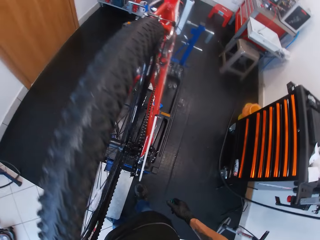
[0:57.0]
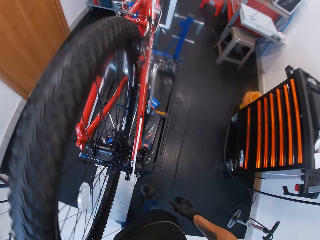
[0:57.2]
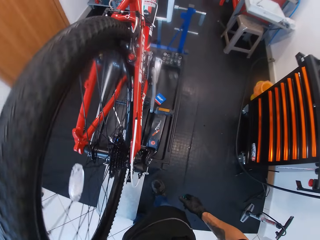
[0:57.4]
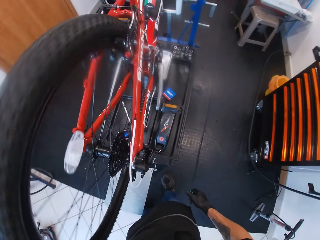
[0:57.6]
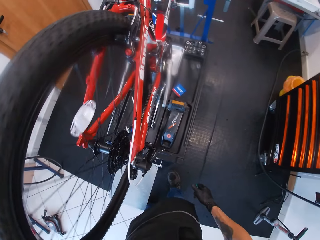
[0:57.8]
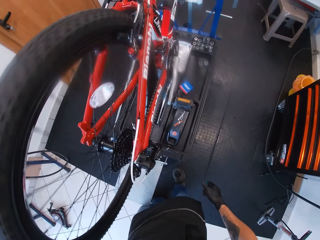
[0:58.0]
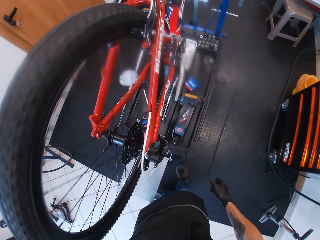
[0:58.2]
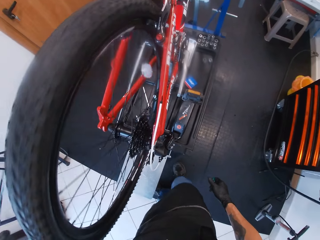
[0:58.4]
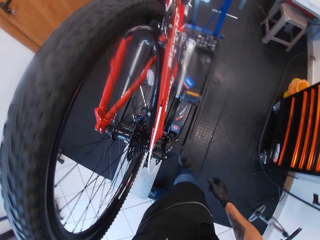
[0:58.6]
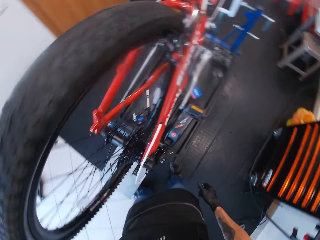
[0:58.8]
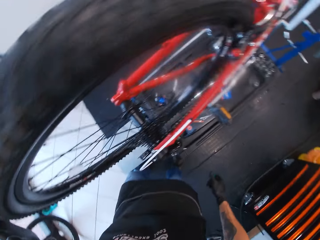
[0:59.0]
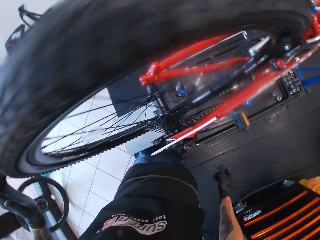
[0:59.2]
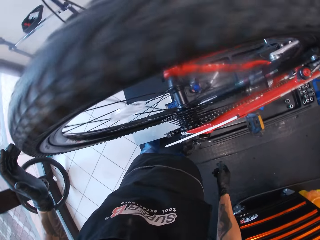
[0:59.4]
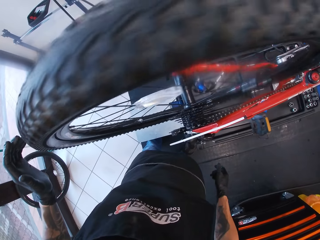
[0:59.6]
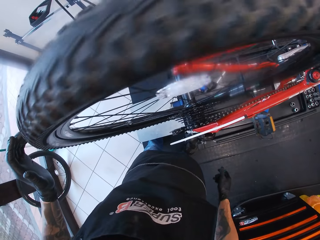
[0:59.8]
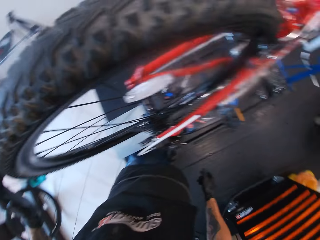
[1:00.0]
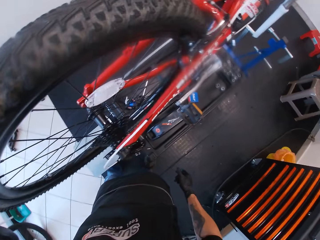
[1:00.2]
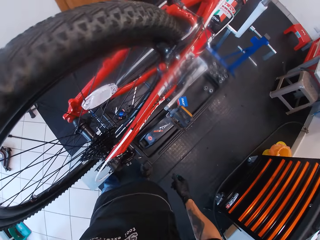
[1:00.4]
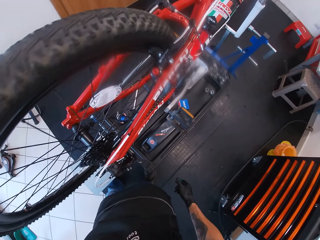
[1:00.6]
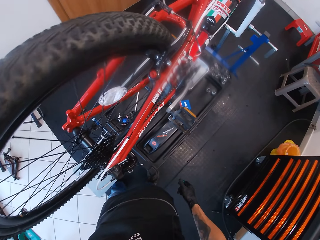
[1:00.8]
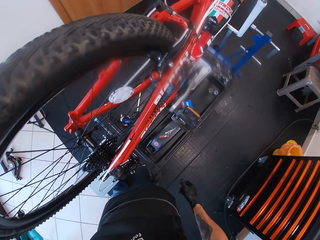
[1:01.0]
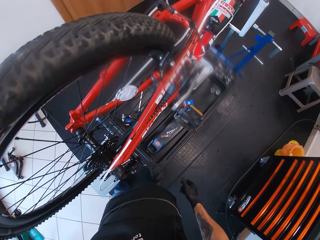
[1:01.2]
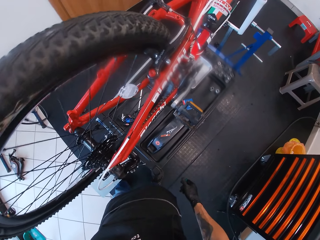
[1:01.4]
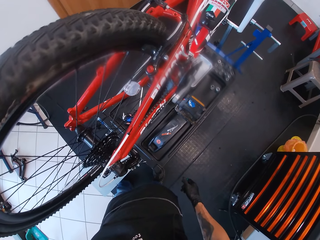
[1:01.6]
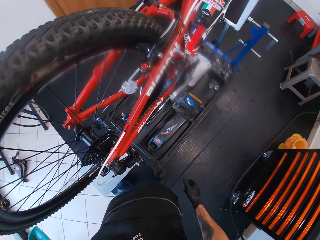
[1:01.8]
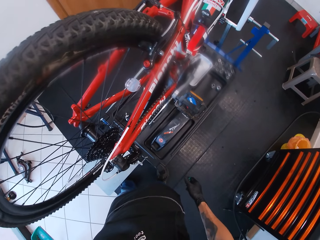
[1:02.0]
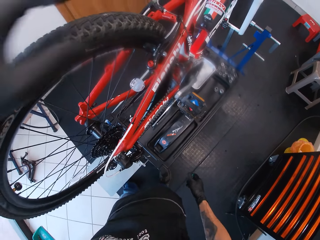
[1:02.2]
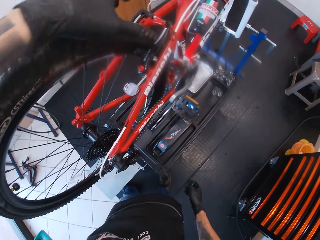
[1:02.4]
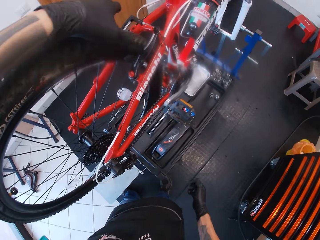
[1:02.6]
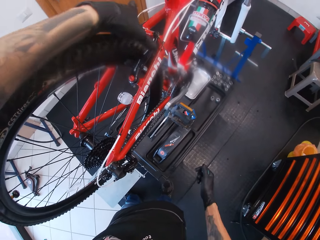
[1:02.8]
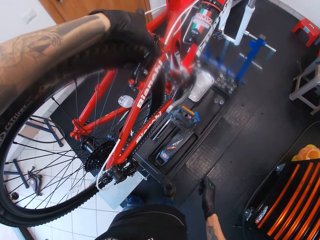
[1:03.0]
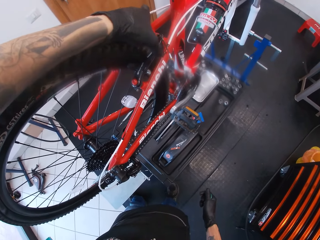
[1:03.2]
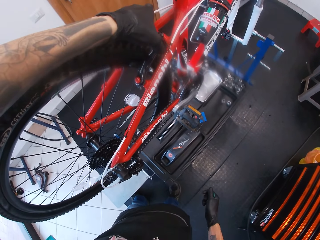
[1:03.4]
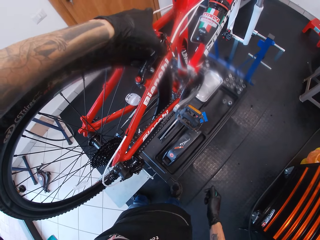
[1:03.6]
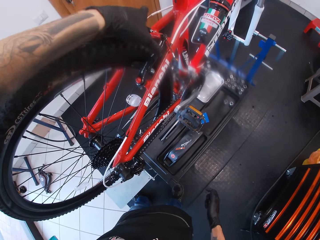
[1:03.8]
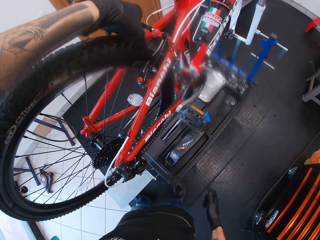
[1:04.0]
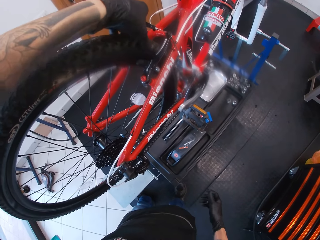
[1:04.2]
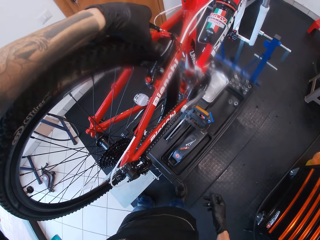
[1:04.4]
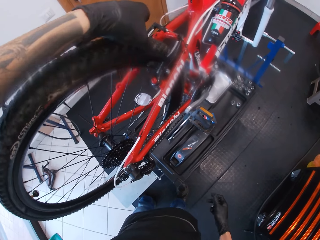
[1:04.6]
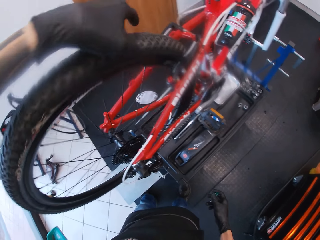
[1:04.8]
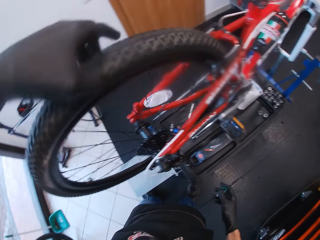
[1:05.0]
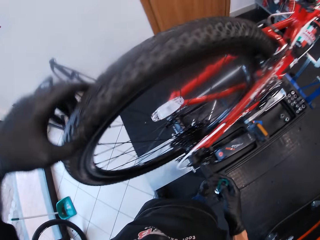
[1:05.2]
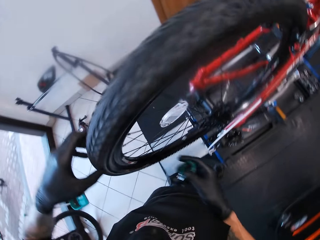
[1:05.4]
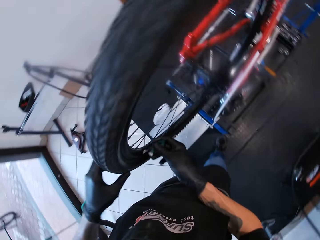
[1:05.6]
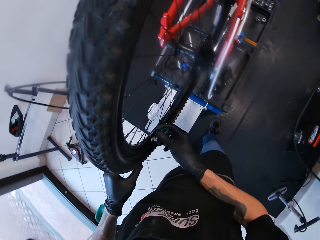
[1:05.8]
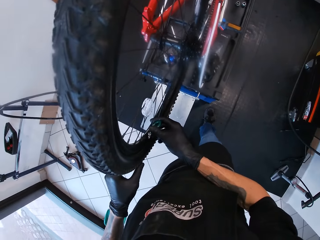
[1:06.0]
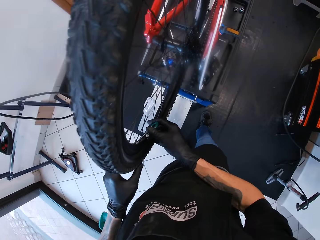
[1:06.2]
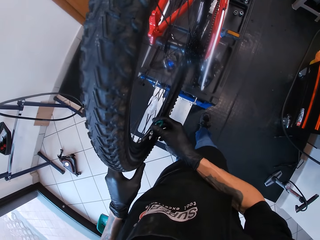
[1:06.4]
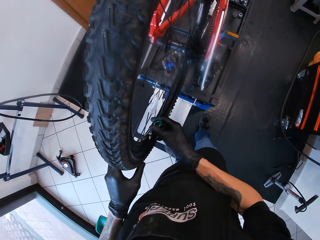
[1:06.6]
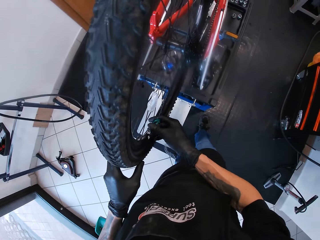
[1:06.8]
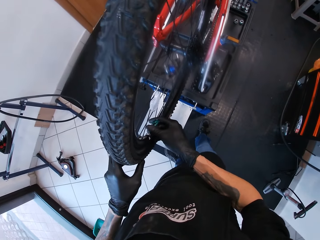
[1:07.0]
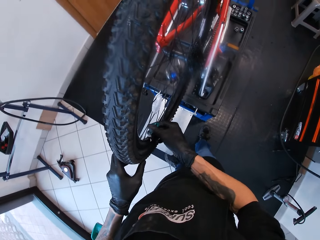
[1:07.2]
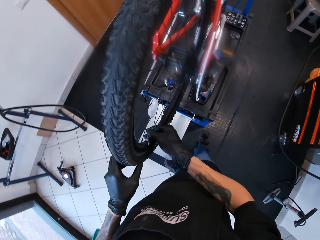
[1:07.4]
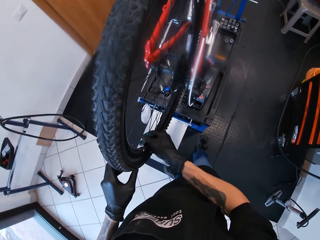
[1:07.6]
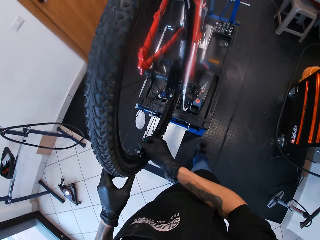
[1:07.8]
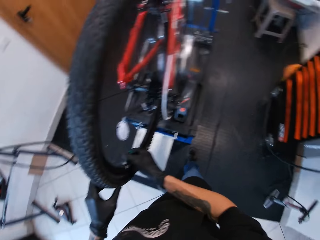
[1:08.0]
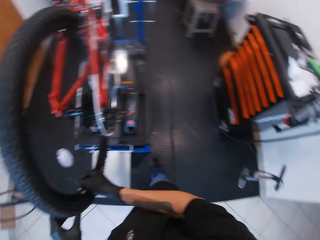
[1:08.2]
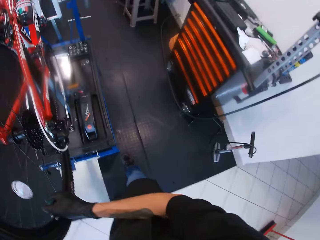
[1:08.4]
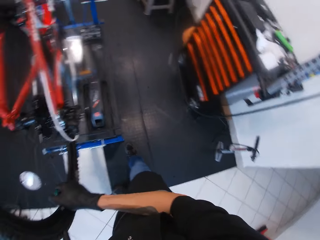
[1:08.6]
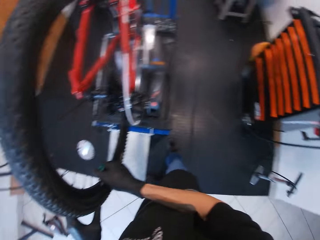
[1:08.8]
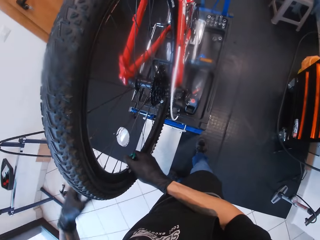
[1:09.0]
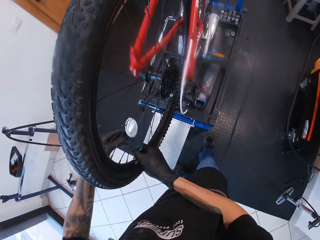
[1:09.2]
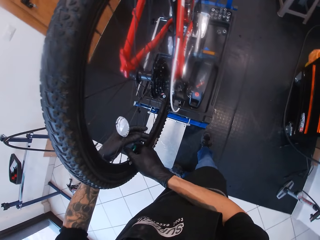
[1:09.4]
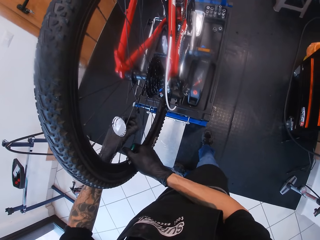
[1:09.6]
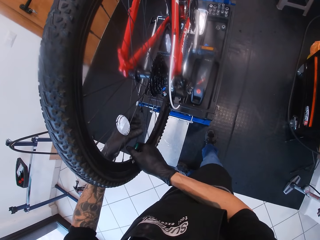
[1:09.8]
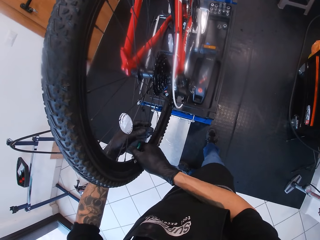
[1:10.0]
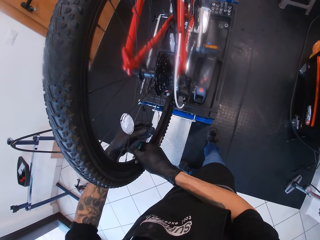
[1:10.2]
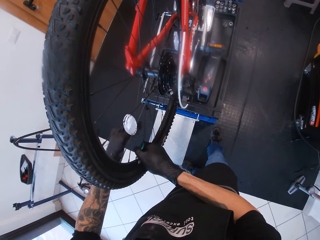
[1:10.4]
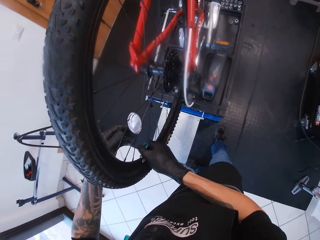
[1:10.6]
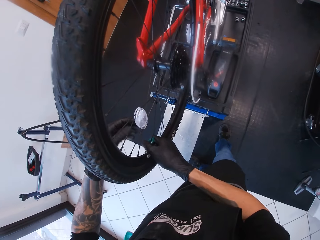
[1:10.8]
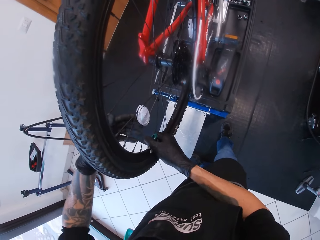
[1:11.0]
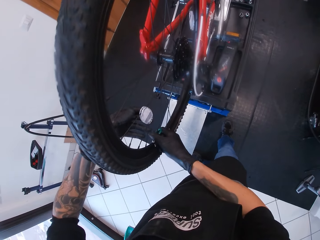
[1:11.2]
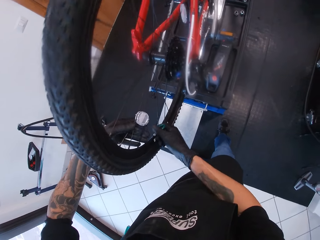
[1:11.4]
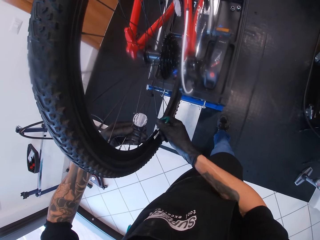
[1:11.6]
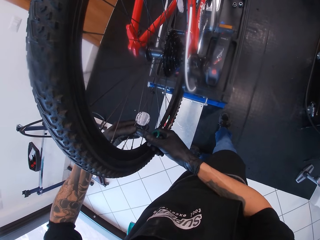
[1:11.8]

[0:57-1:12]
The camera wearer turns the tire. He clips the brake with his left hand. He turns the tire. He adjusts the bike wire. He tightens the spoke nipple with the spoke wrench in his right hand.

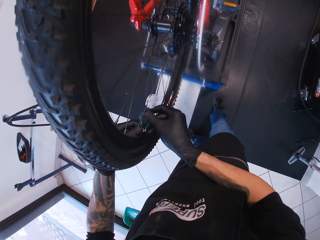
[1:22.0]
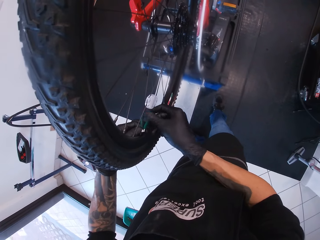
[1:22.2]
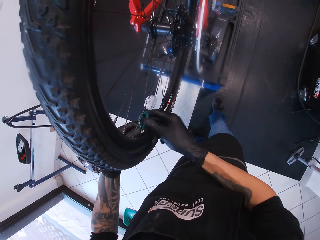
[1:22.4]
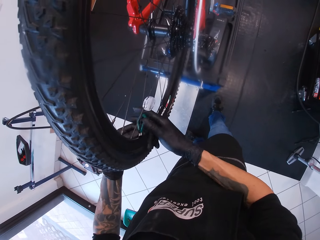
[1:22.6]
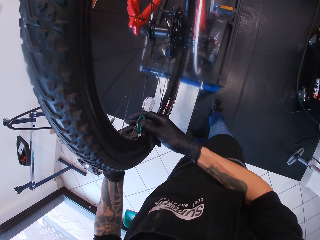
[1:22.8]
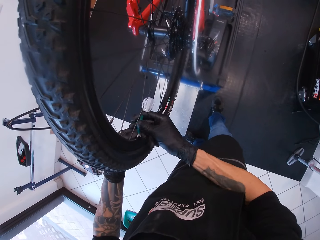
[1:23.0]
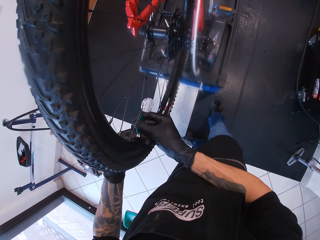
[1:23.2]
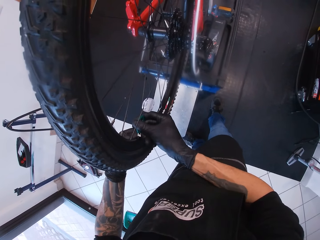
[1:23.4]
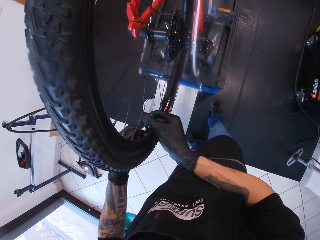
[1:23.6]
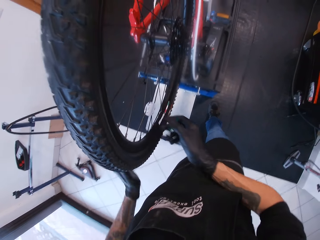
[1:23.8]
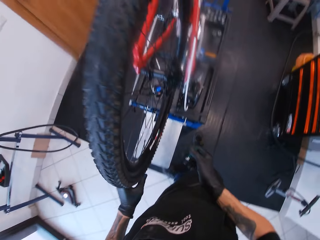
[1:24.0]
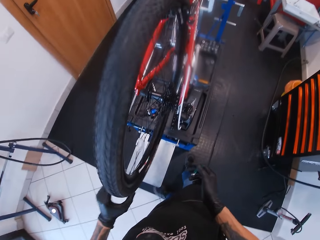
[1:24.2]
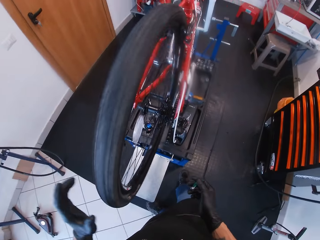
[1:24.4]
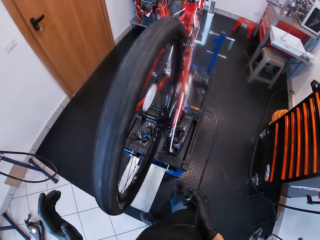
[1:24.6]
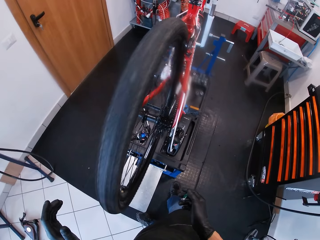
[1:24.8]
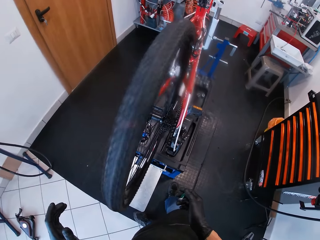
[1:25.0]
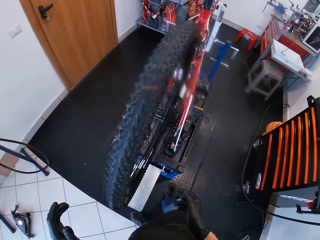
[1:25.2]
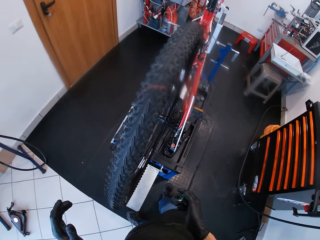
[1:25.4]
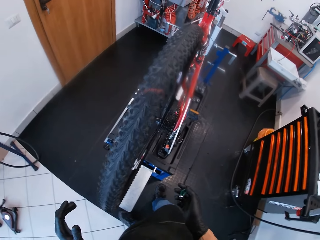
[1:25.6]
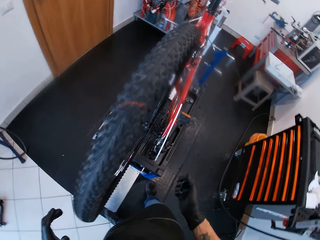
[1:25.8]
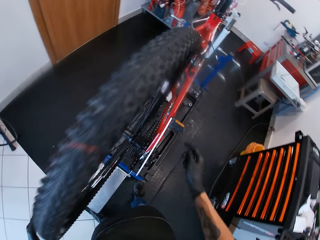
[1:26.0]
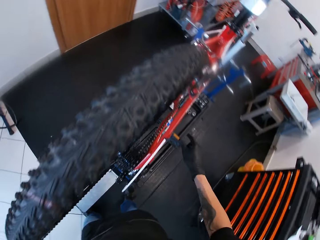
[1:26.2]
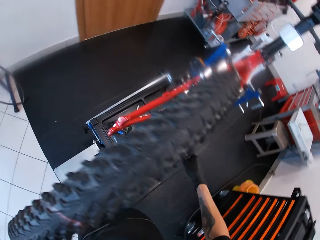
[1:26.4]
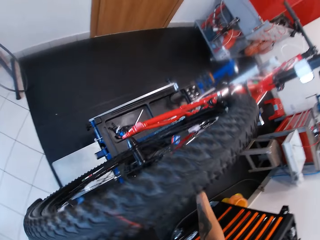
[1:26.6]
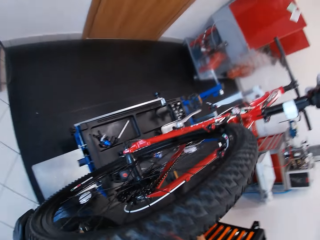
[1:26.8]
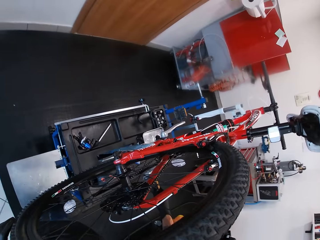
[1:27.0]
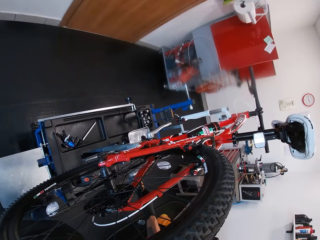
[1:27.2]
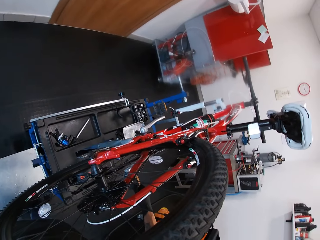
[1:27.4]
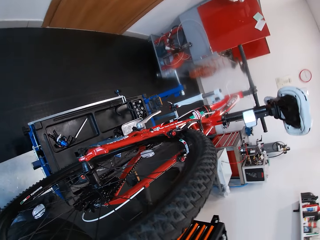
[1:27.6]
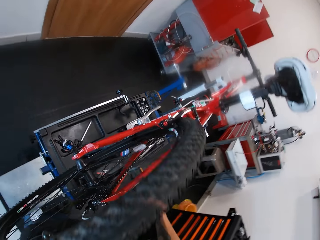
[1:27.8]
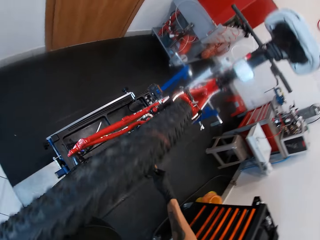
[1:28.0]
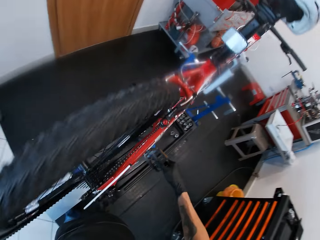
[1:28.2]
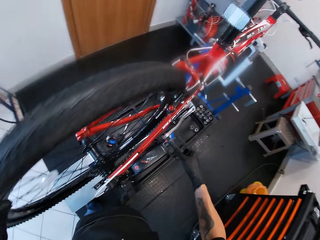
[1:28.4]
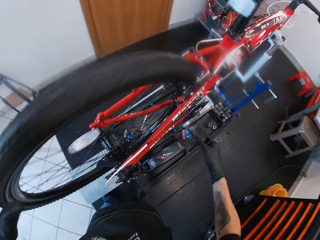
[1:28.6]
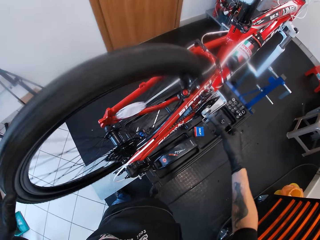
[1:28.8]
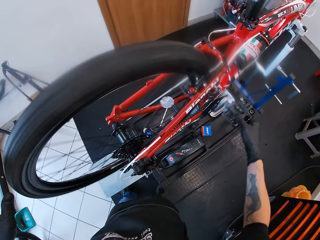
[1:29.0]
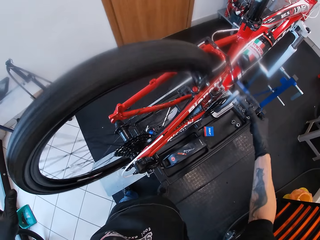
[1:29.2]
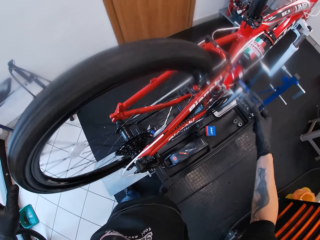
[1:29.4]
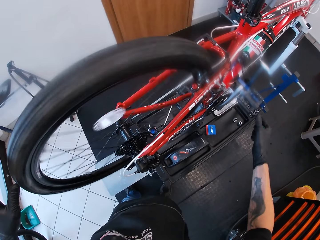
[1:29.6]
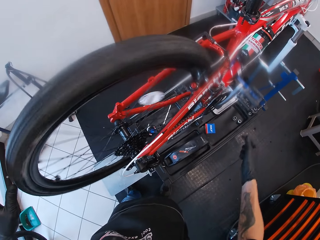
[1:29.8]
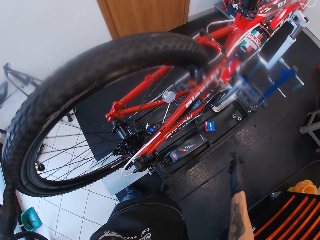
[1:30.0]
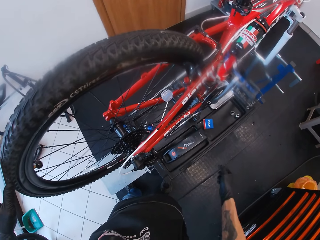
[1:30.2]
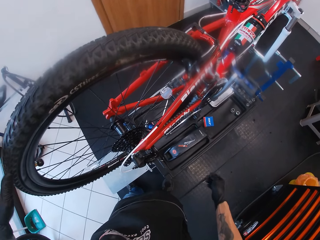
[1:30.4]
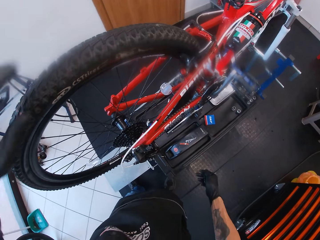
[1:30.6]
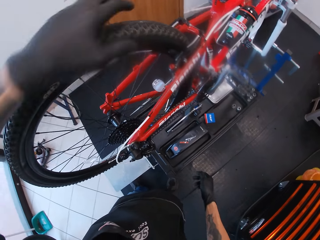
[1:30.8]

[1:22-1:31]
The camera wearer rolls the tire with his left hand. He looks at the tire. He pedals the bicycle with his right hand.
